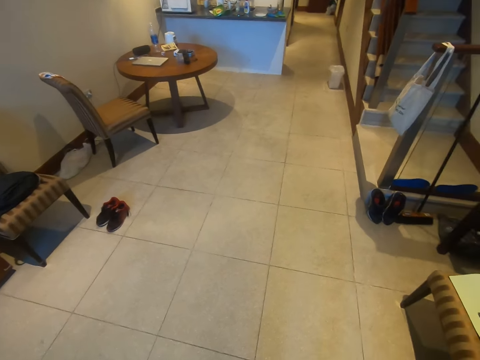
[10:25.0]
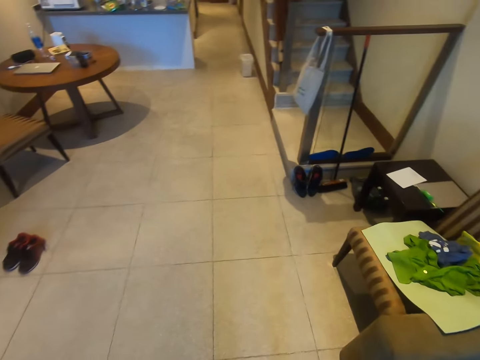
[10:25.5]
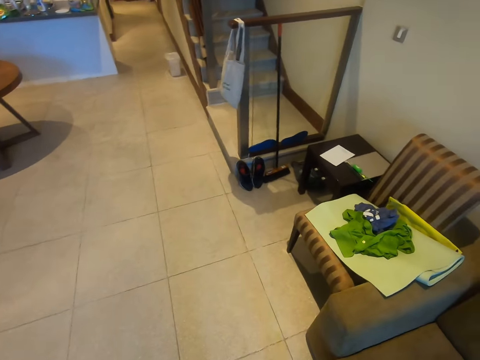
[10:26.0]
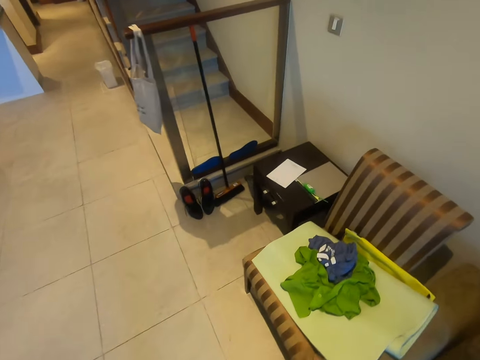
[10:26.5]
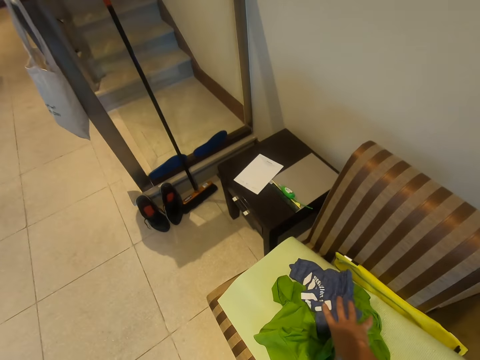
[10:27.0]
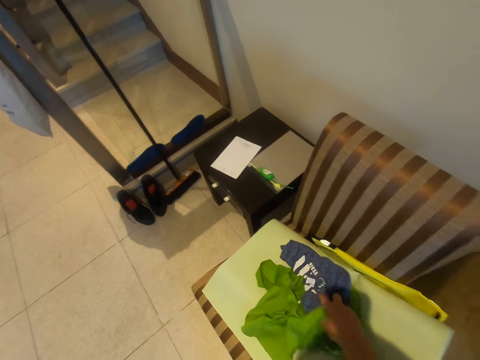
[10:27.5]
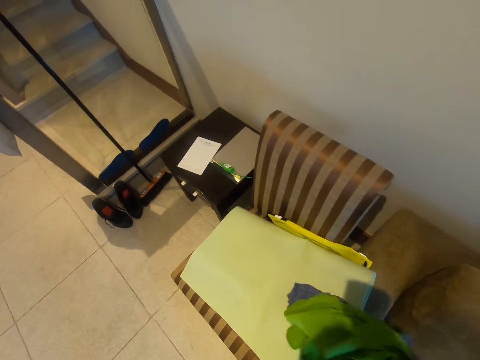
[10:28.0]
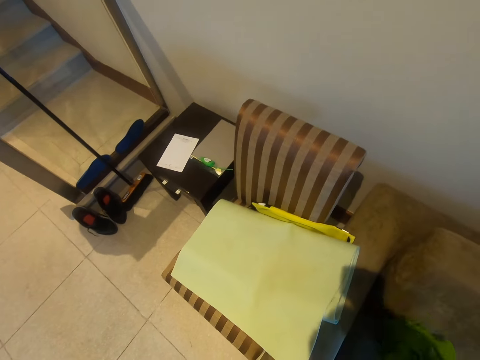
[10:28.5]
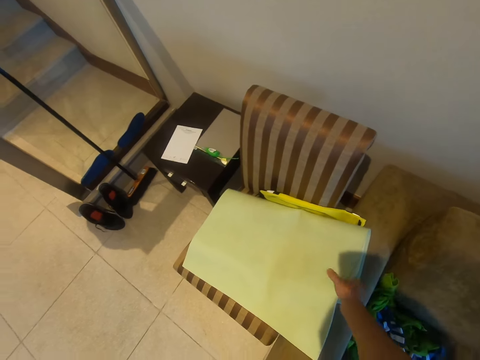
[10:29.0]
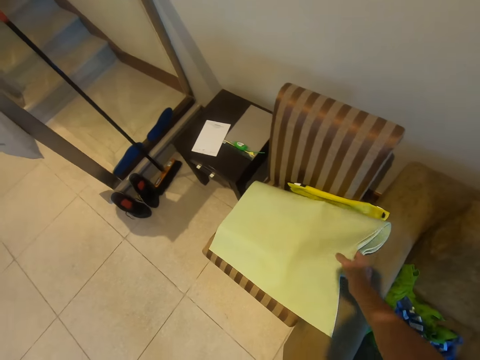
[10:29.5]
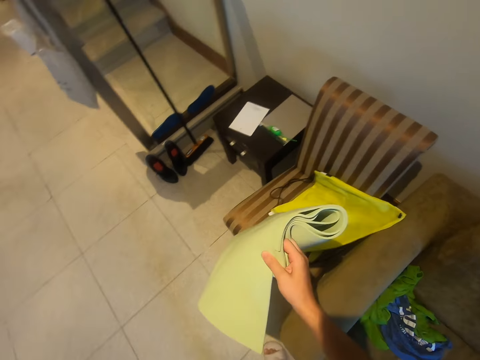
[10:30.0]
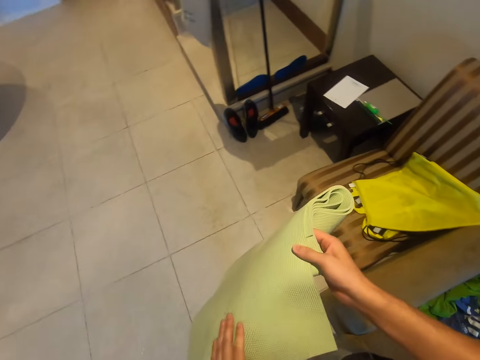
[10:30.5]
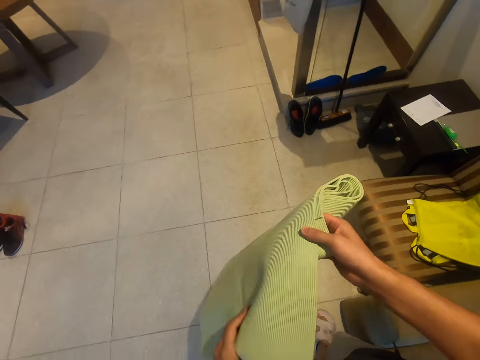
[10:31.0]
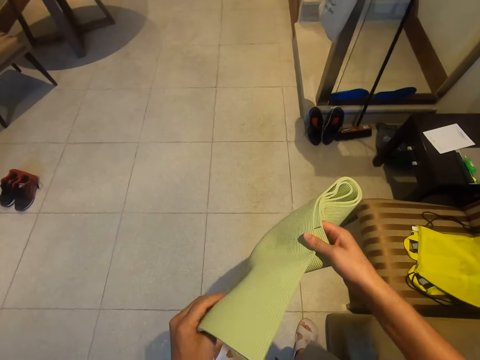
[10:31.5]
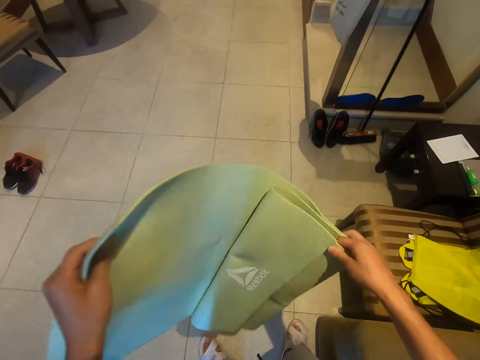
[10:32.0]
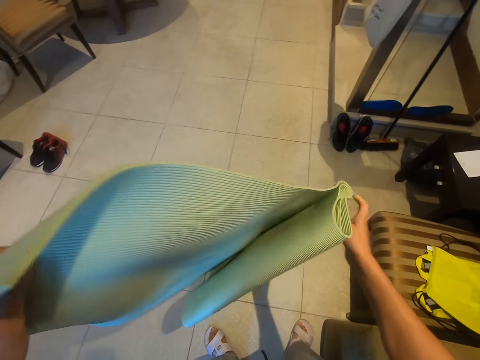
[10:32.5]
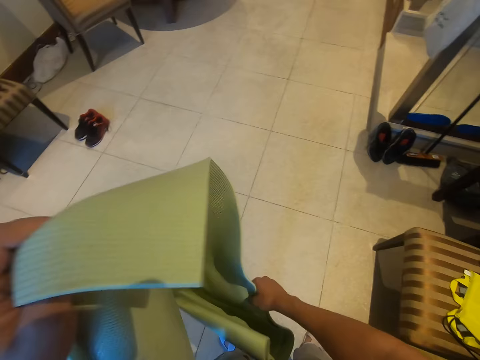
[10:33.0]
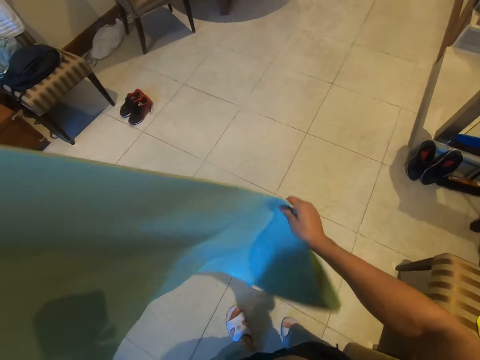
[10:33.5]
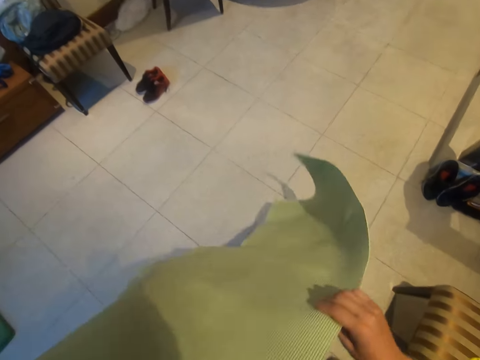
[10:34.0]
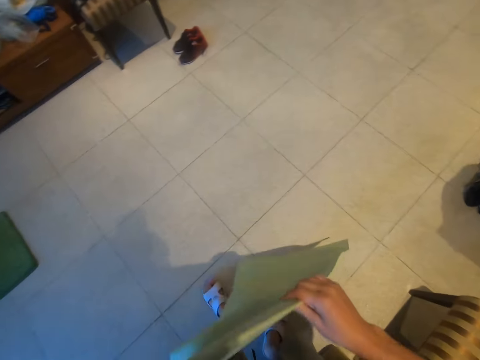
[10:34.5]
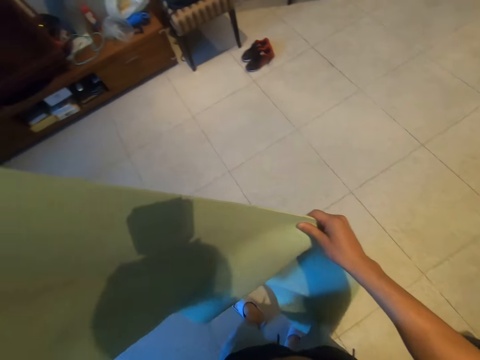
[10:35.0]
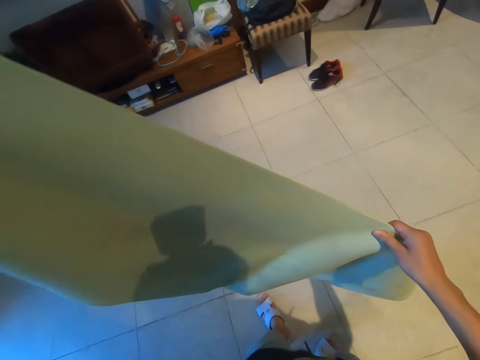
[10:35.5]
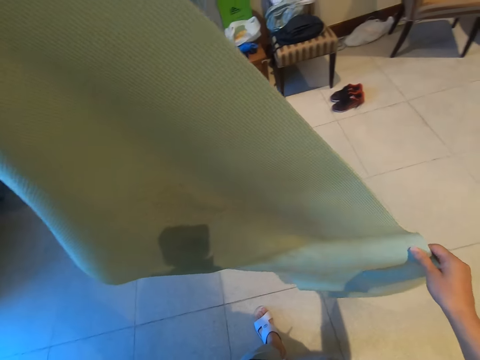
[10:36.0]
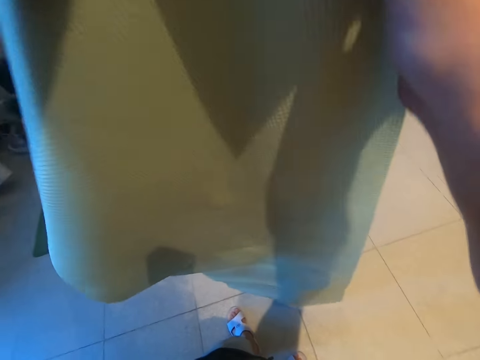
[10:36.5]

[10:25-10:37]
The camera wearer picks up the mat. They take clothes. They put the clothes on the seat. They unfold the mat.

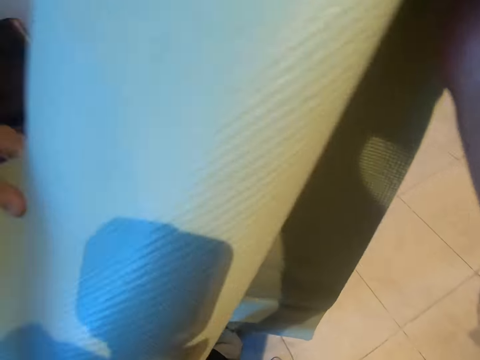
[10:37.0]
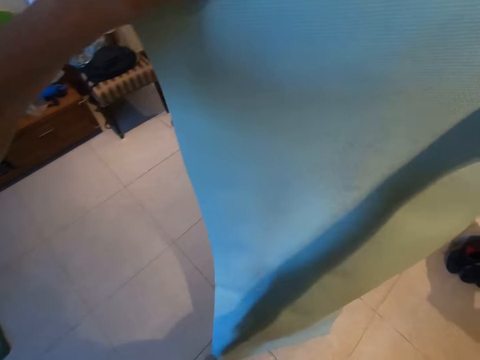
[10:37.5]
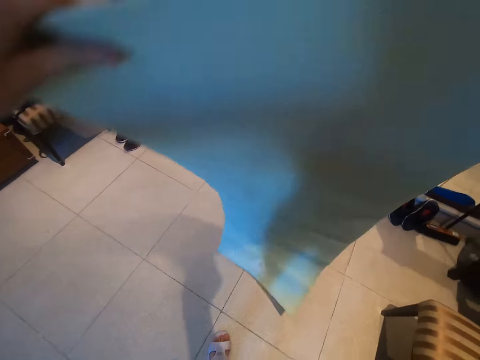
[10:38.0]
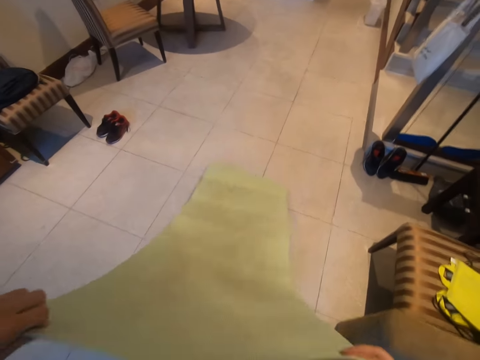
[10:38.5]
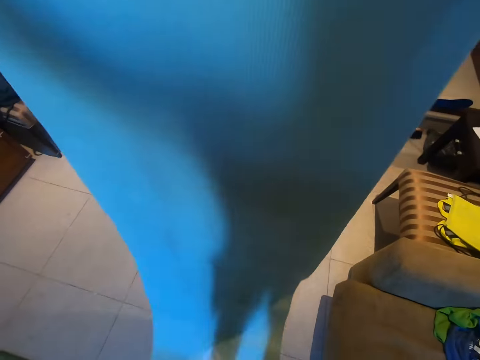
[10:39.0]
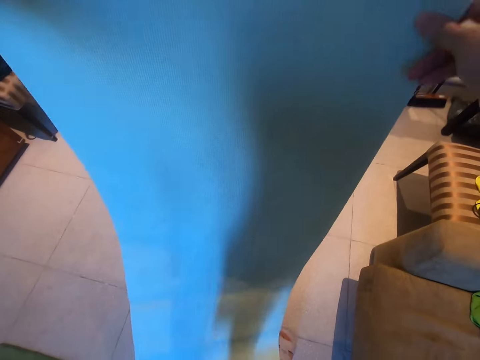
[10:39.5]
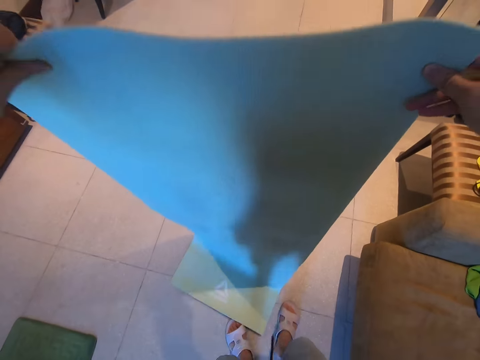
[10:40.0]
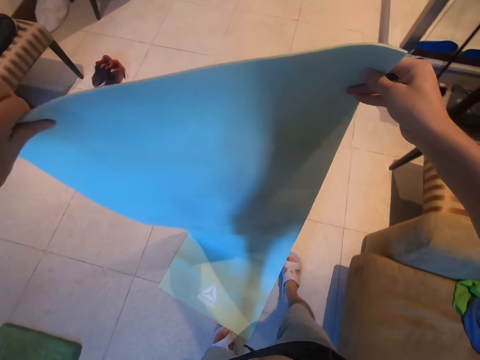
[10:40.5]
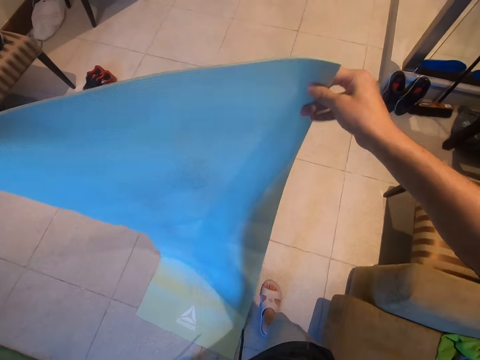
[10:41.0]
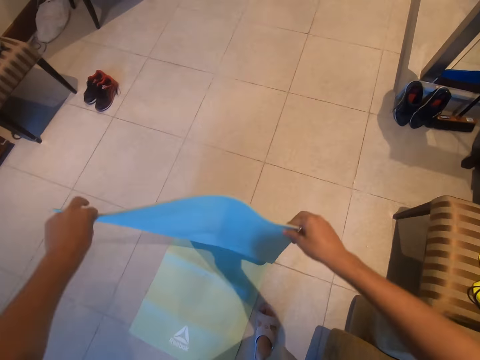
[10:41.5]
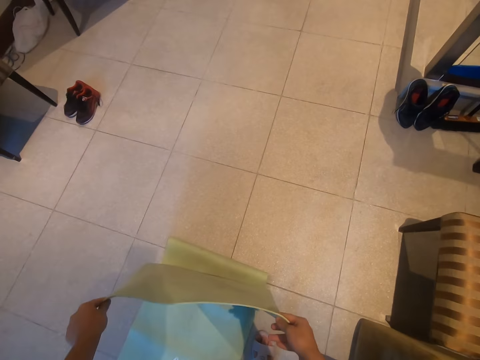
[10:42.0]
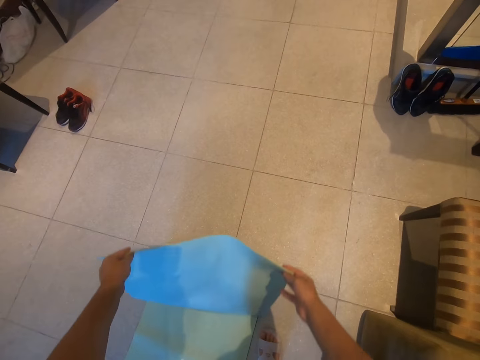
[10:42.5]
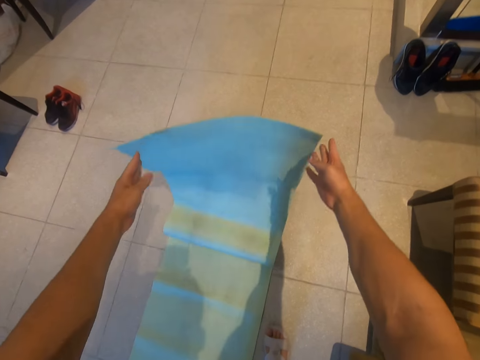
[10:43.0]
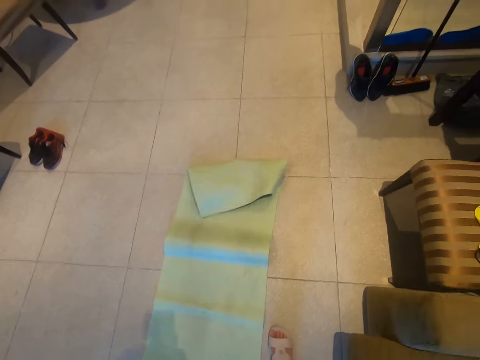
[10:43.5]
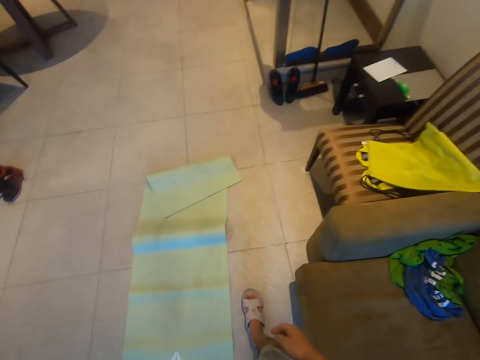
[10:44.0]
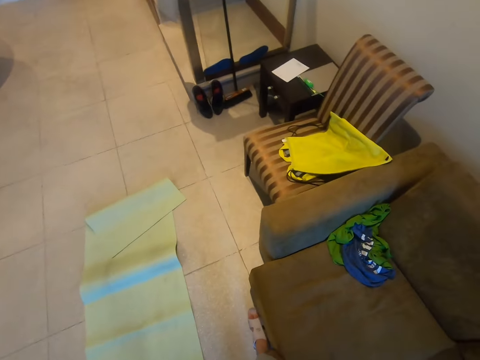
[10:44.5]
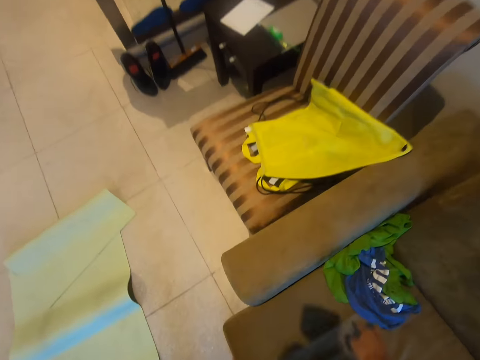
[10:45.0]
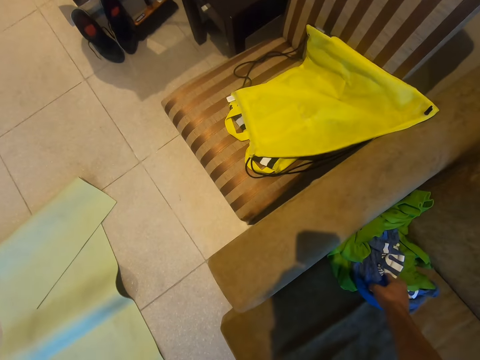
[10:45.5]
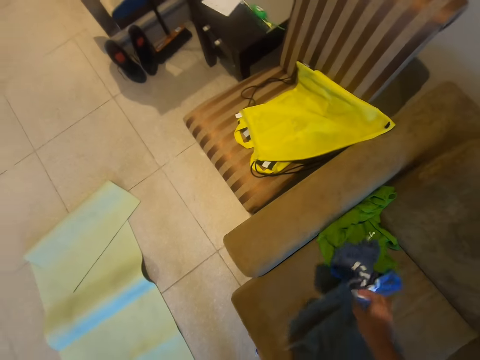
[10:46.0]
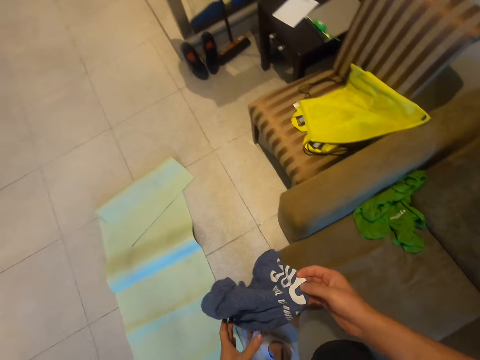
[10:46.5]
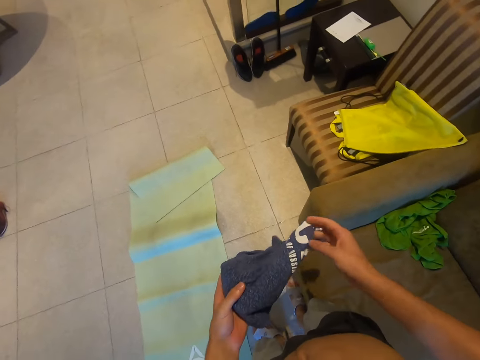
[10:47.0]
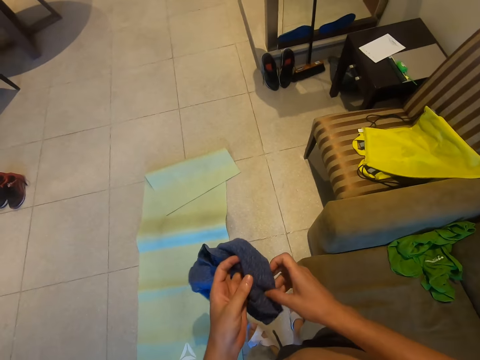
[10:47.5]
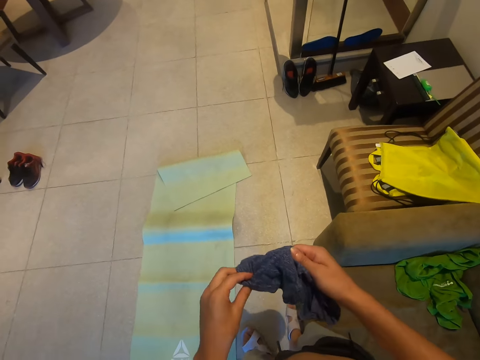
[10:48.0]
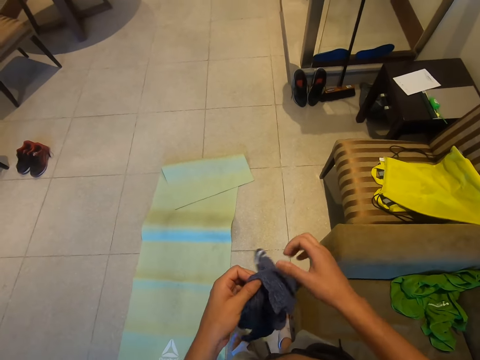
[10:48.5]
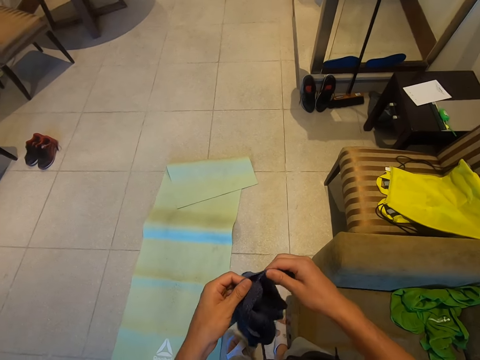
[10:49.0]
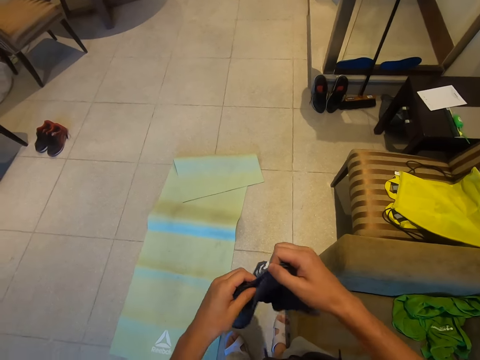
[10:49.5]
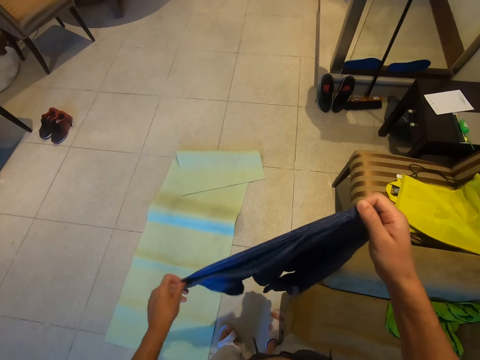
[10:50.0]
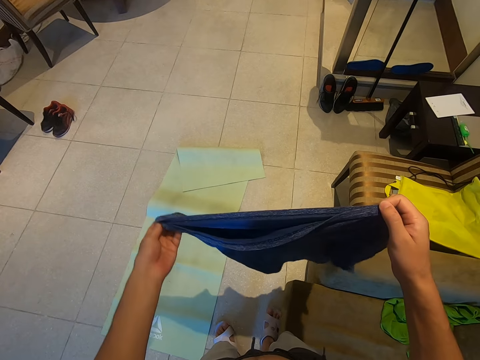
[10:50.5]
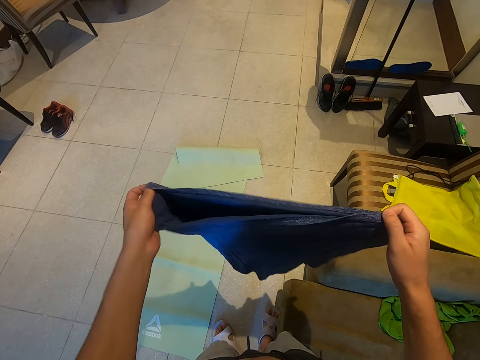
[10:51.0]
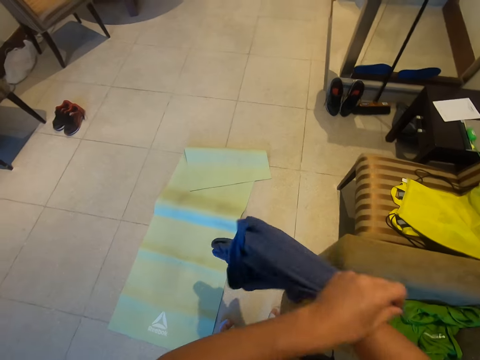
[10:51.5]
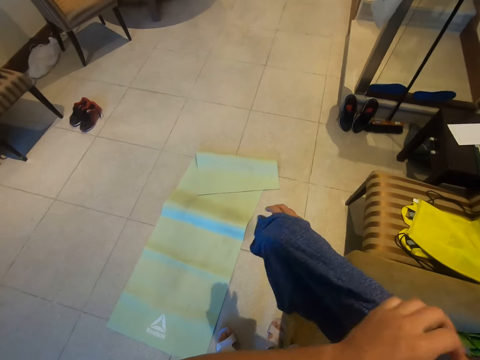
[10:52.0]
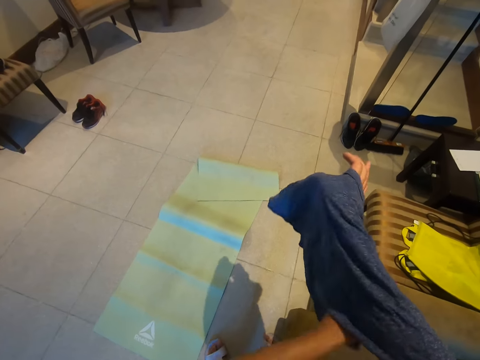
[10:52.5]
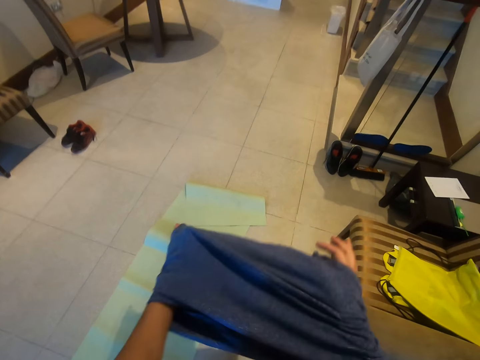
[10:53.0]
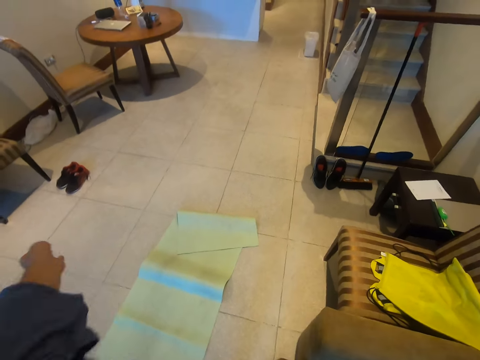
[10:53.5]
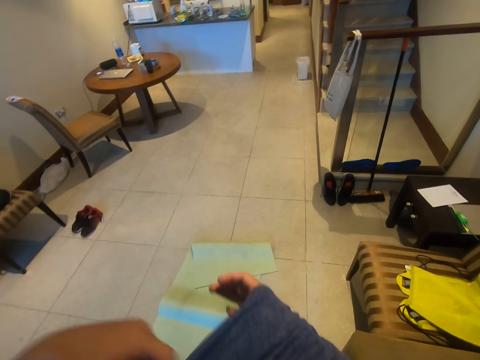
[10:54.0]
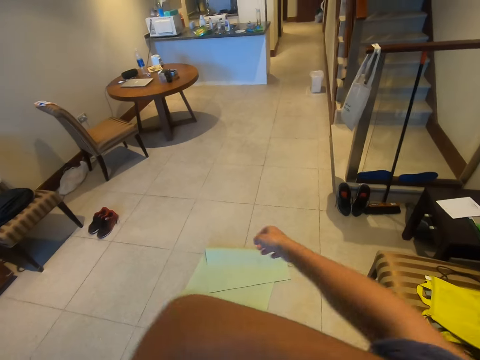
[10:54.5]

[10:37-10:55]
The camera wearer puts the mat on the floor. They pick up a t-shirt. They put on the t-shirt.
